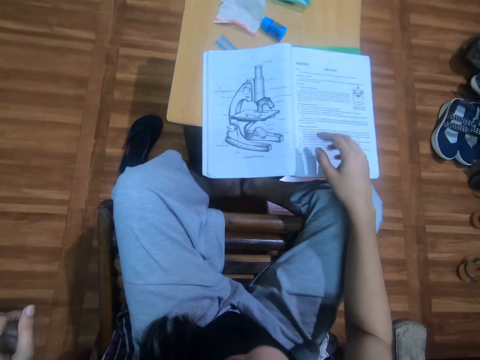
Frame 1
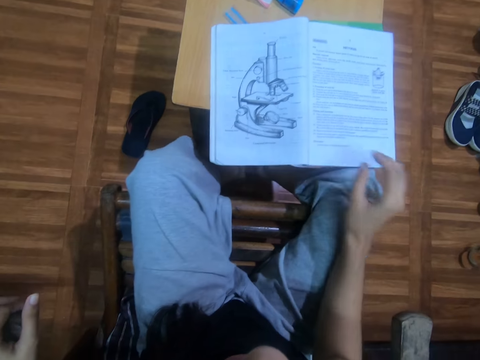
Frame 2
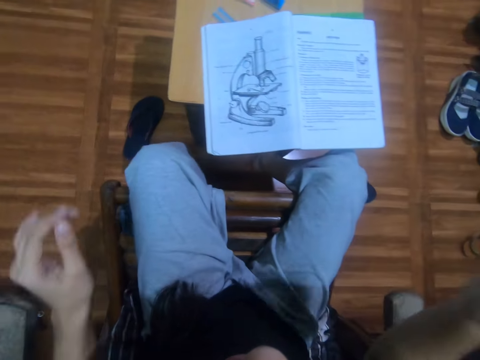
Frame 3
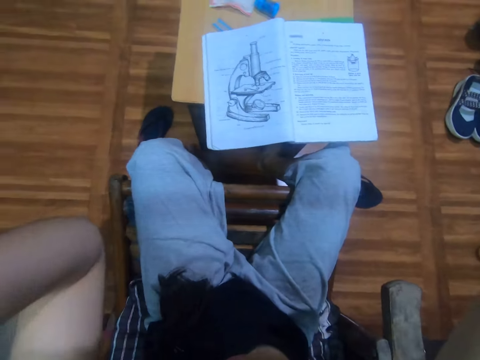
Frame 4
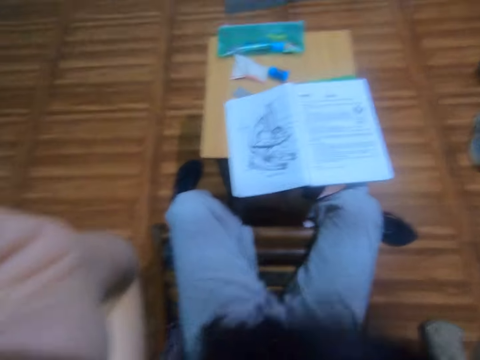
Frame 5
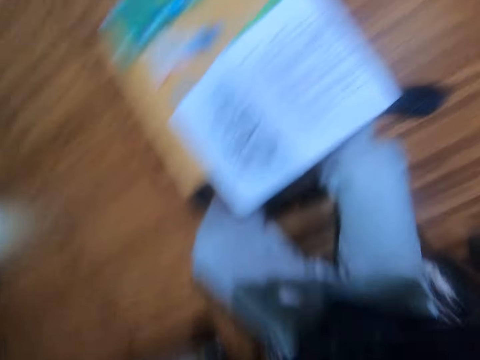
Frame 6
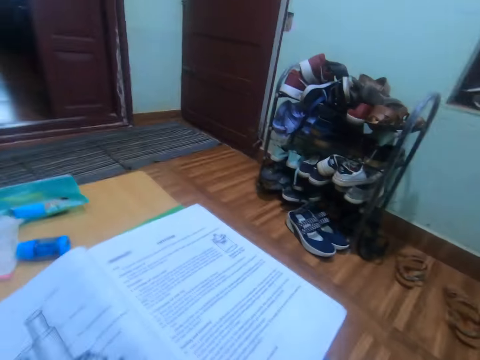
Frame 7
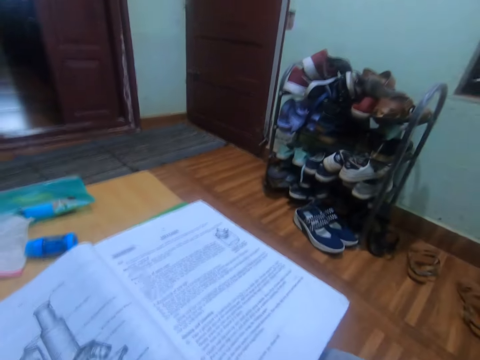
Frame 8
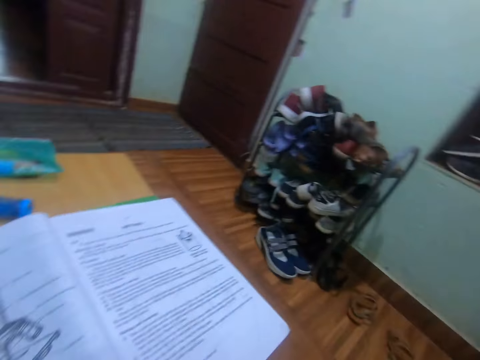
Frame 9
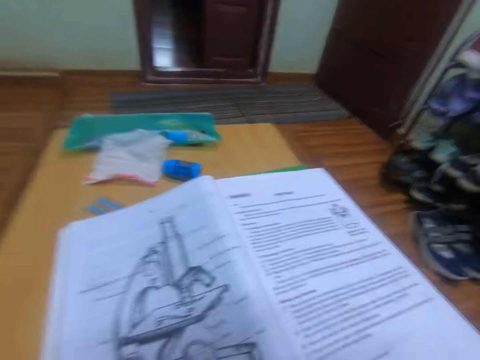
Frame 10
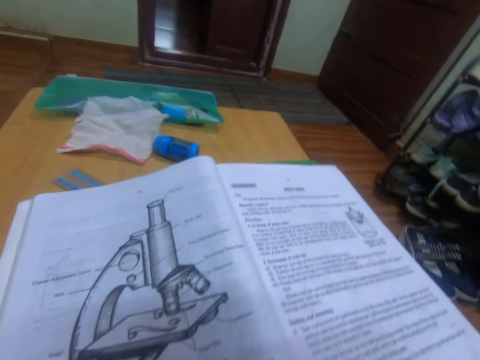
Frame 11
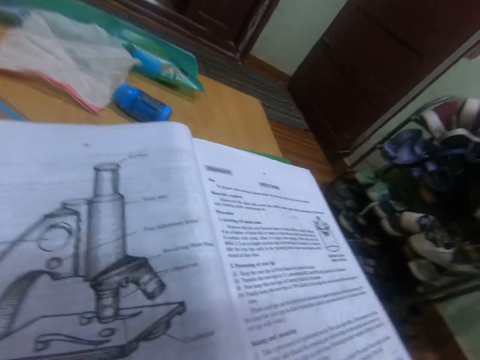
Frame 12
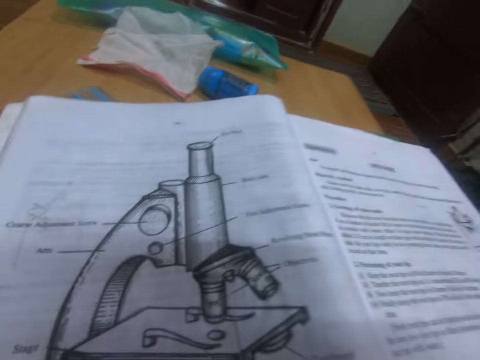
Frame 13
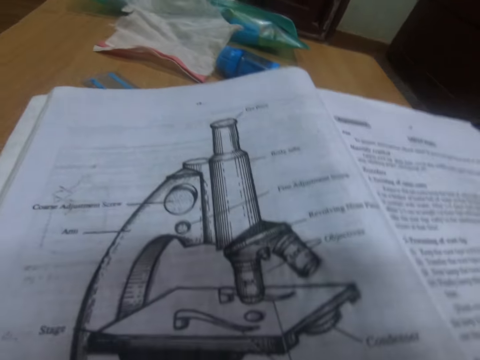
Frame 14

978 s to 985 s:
The camera wearer lifts his hands up towards his face. He adjusts the camera.
